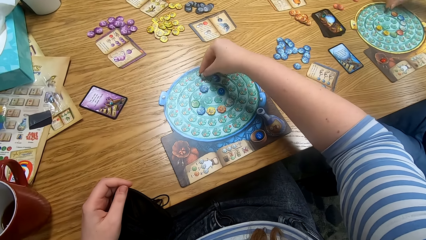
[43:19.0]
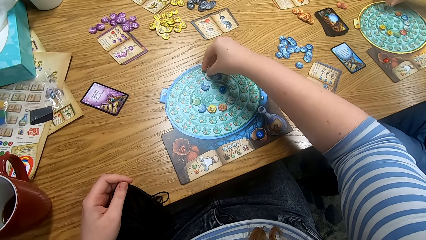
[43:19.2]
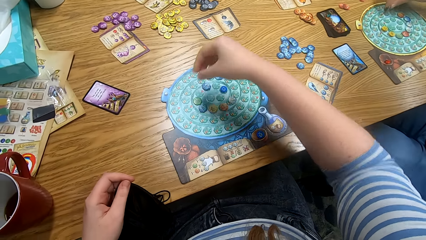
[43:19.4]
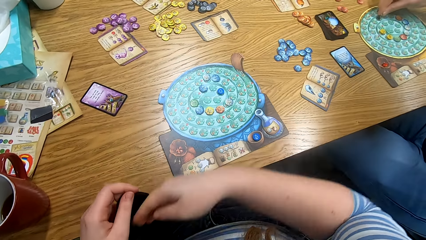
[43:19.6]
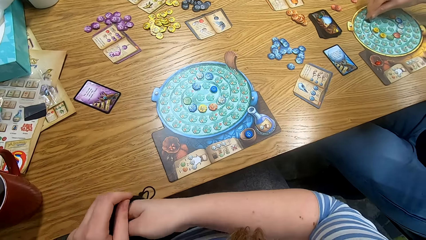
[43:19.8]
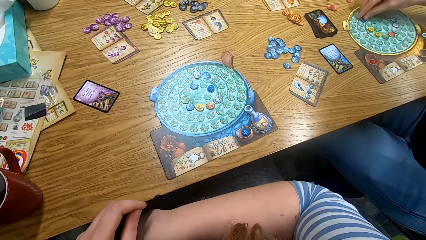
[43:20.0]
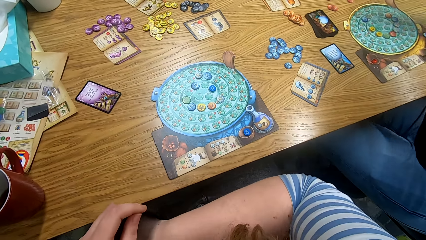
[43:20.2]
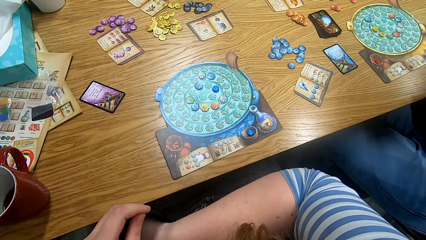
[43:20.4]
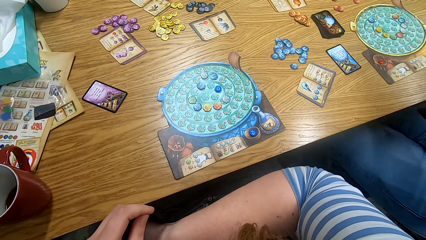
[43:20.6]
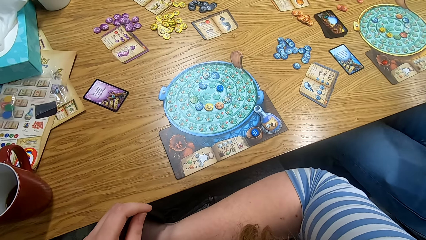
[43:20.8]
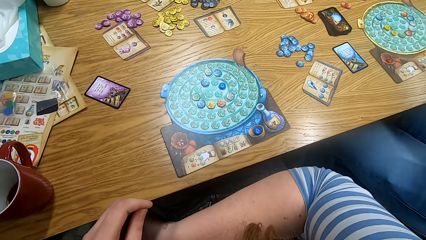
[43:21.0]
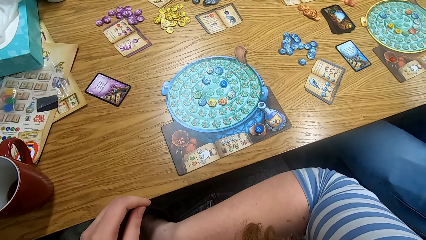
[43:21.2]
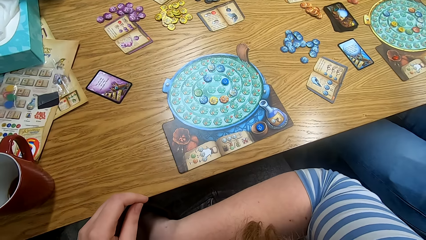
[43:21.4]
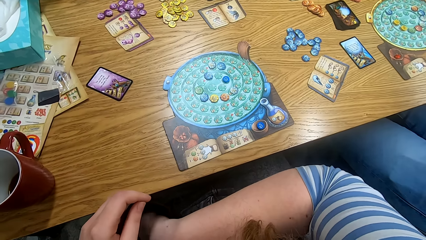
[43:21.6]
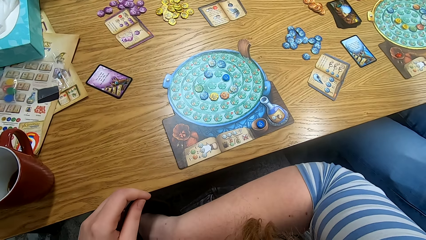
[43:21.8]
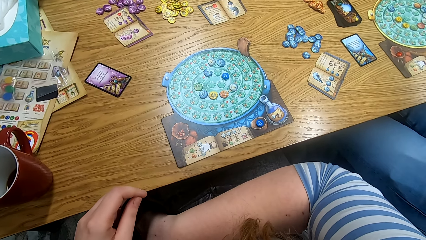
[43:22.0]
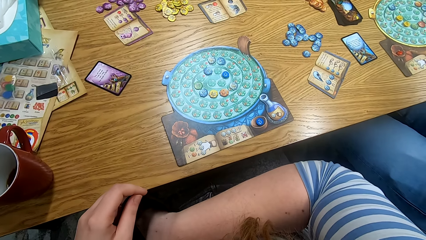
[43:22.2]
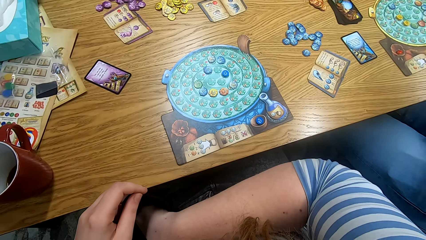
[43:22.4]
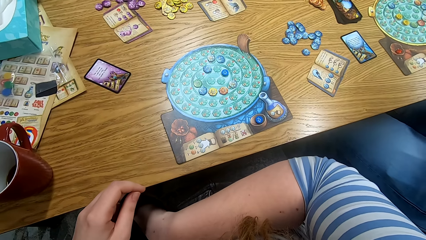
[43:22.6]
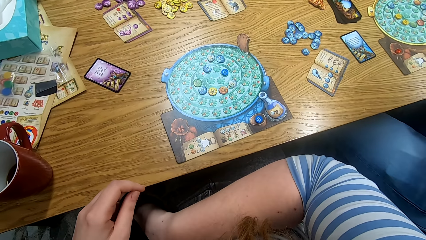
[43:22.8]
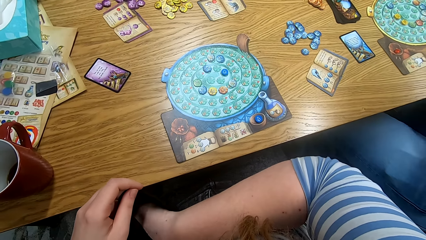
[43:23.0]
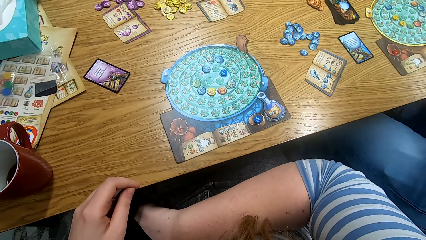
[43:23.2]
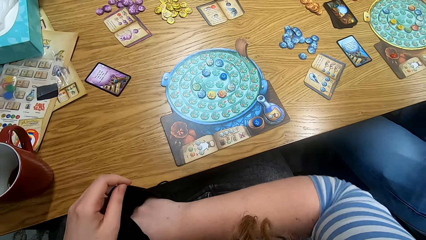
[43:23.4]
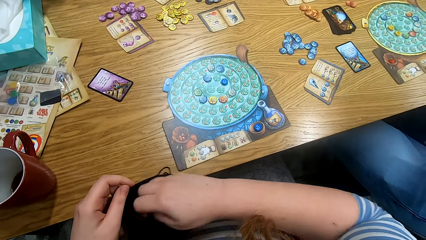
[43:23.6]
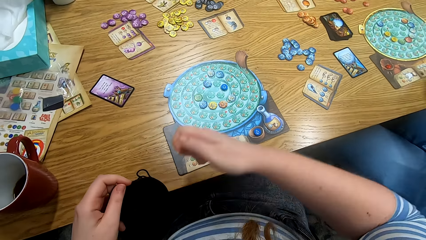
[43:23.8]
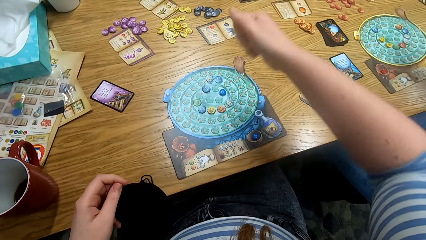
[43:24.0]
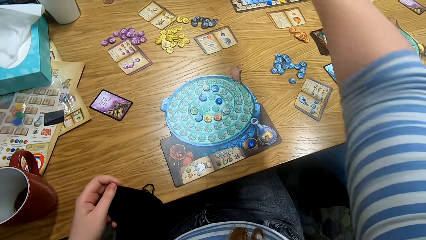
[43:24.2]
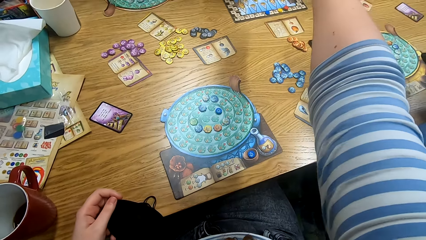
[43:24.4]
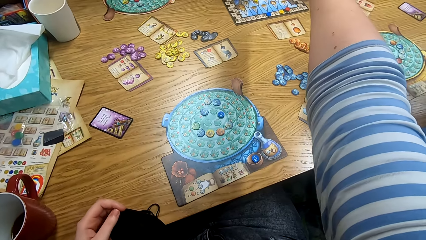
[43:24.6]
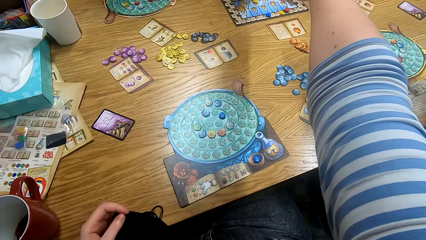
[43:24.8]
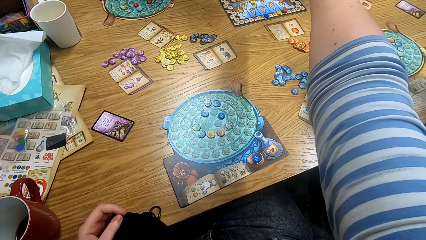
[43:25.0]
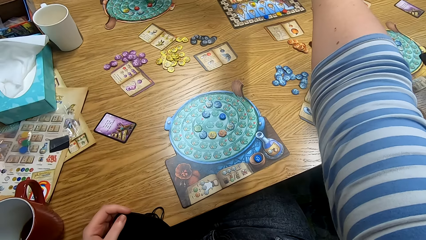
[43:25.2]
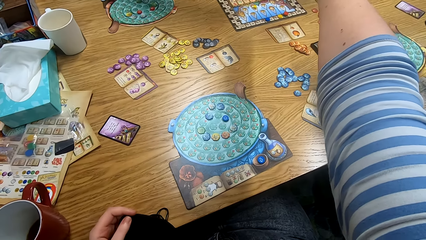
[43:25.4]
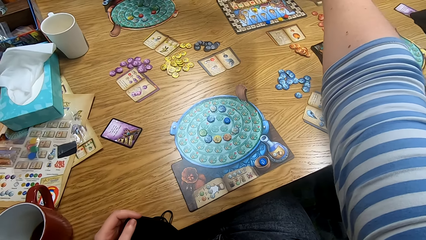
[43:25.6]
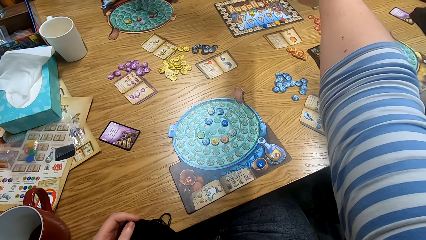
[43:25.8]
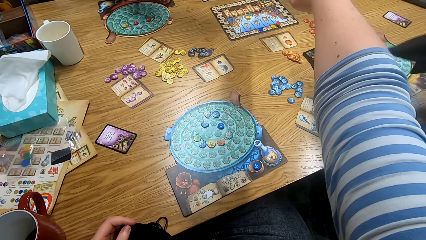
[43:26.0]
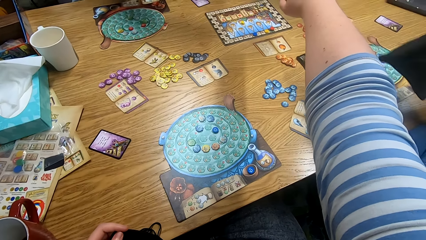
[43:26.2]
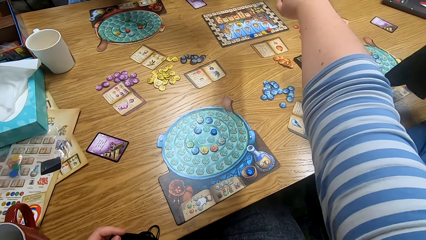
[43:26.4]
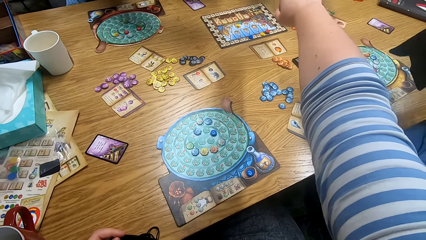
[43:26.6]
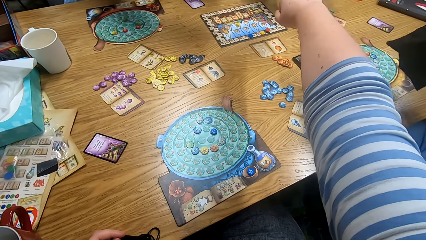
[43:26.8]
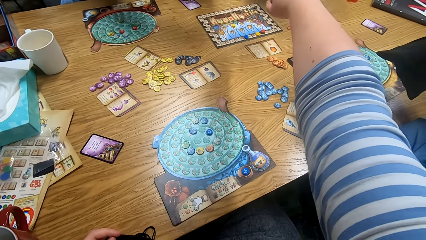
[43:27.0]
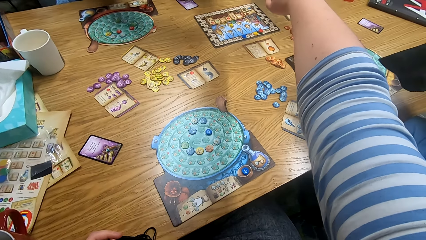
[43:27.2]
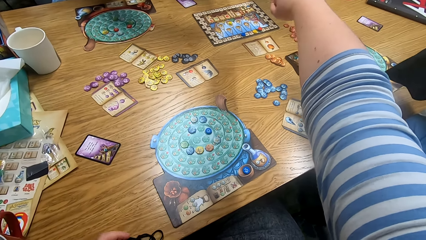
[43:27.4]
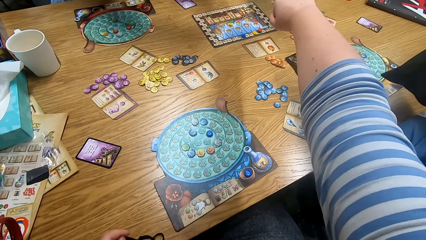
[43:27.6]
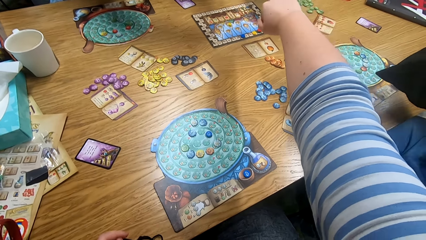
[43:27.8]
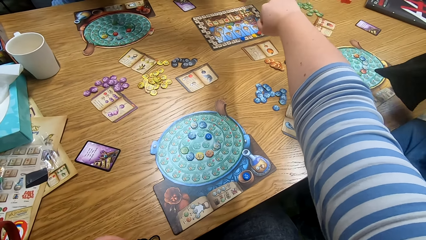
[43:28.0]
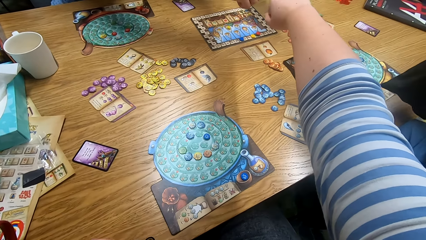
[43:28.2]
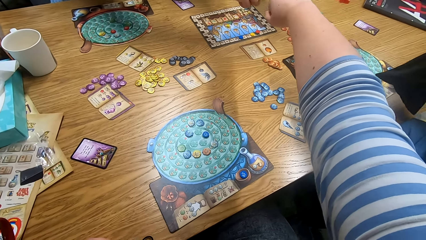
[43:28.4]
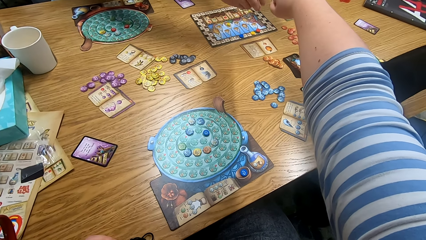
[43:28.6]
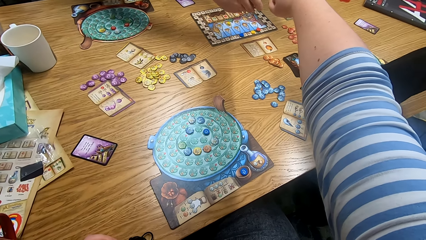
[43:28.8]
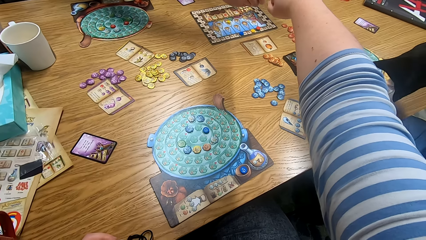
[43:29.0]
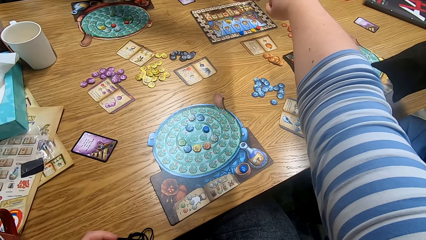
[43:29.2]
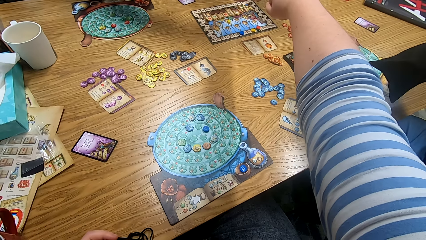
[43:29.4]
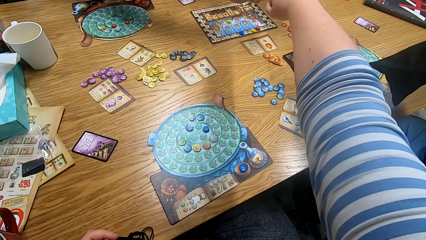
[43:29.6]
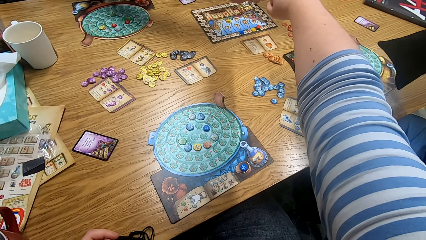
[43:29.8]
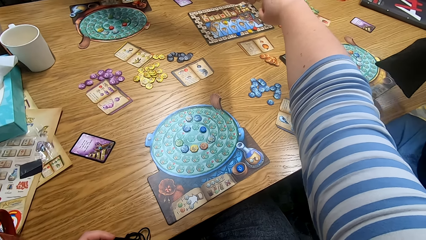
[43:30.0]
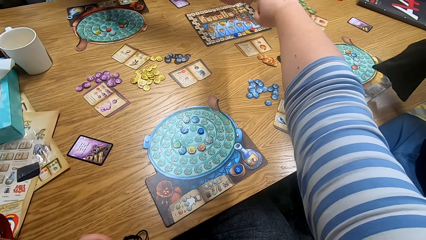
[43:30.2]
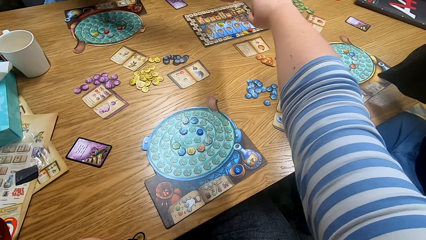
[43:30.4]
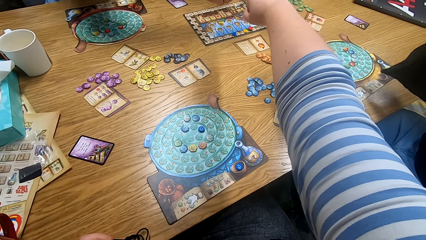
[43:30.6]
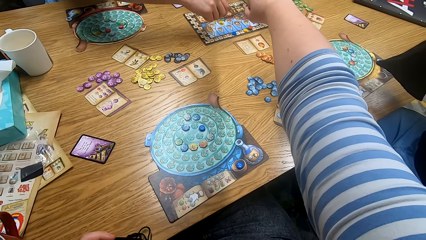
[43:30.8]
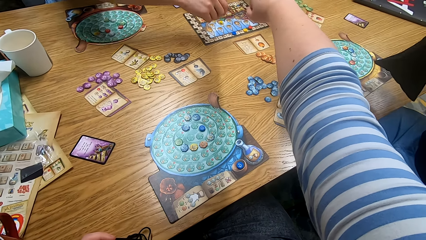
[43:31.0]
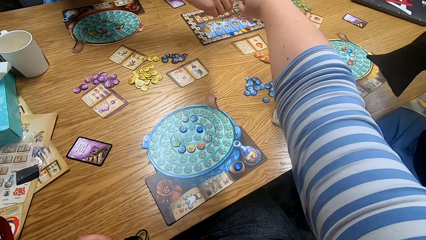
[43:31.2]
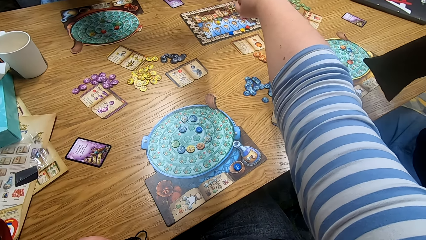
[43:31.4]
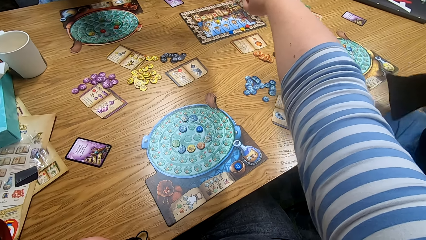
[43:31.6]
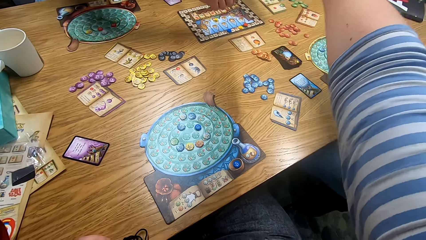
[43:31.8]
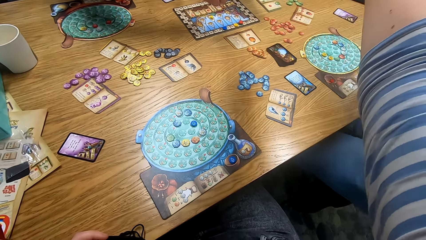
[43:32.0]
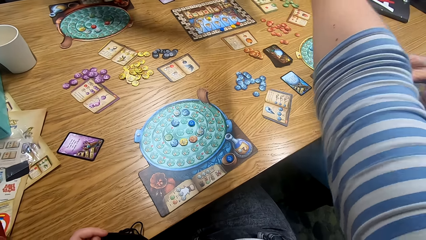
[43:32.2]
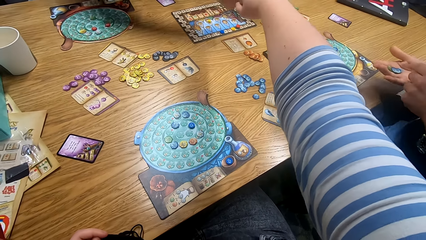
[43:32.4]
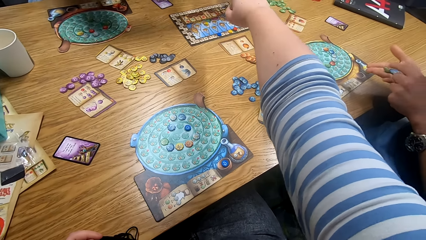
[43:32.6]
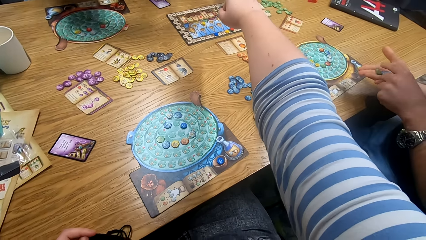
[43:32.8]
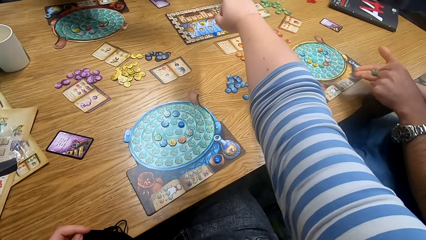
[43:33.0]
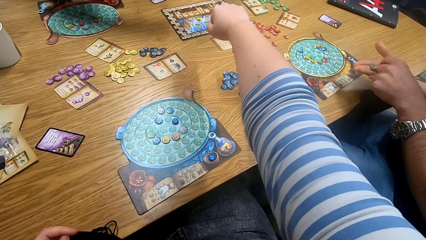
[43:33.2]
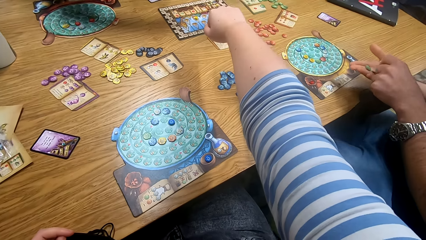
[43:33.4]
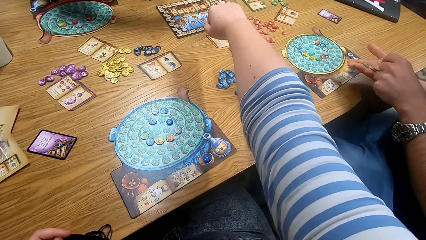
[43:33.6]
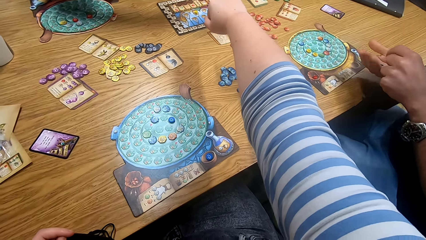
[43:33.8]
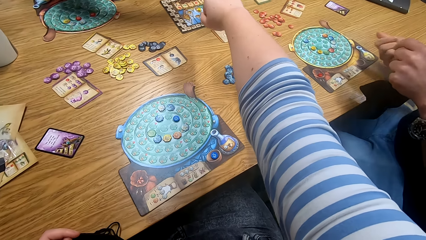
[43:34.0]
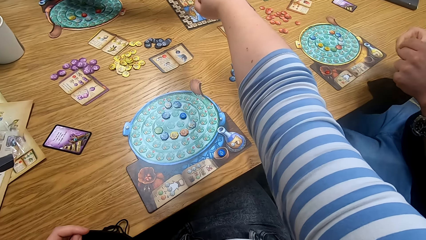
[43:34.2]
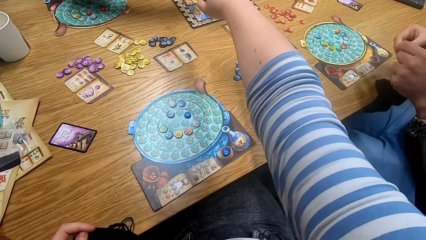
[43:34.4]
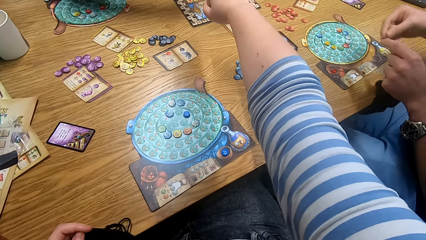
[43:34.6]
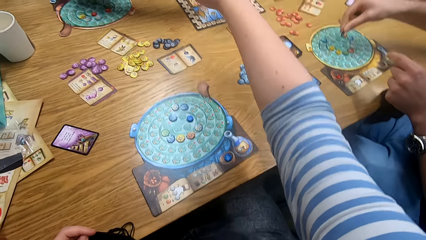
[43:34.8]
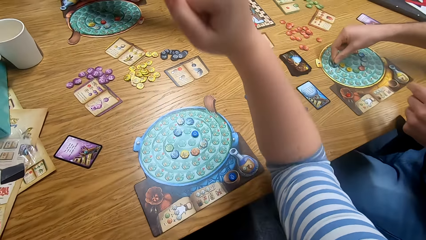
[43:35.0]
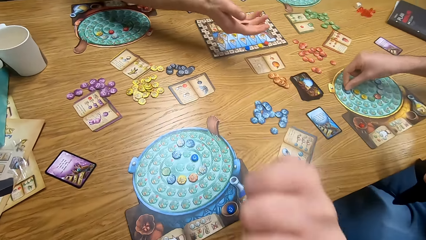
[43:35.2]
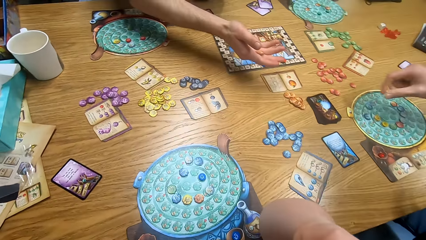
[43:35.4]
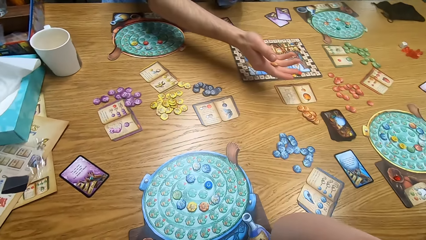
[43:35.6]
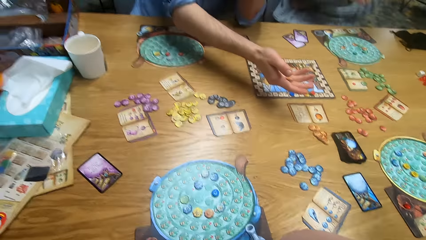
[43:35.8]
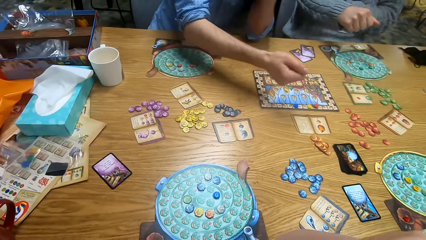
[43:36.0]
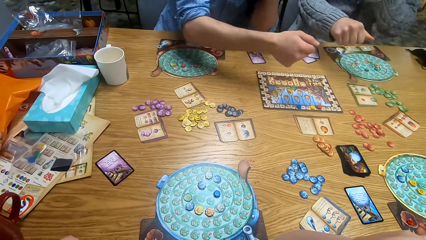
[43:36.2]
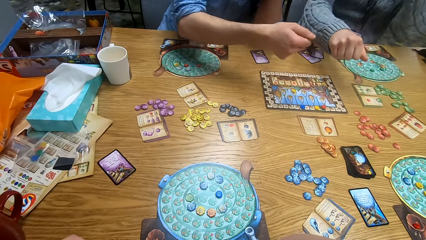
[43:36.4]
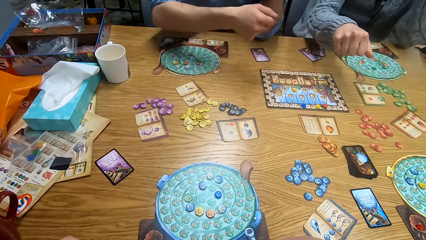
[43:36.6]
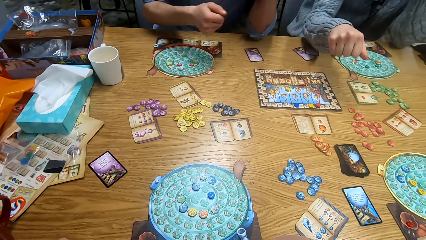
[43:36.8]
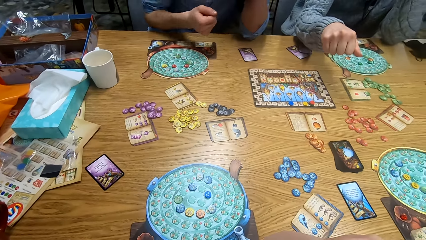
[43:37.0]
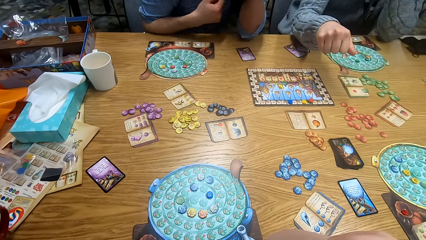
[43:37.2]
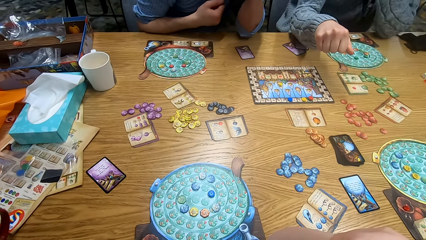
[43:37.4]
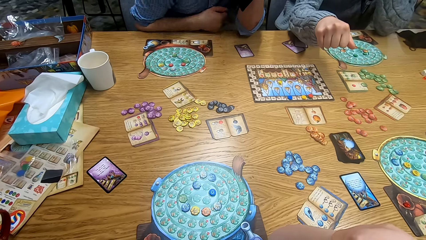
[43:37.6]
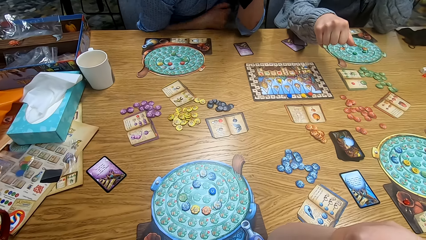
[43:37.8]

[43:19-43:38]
The camera wearer places the token on the board. A man plays something. The man places the token on the board. The camera wearer puts the right hand in the bag. He straightens his right hand in the middle of the table. The man shakes the bag with tokens. Another man straightens his hand in the middle of the table. The camera wearer straightens his hand in the middle of the table. The first man picks the token from his hand and arranges something on the hand. The camera wearer folds the right hand. The first man places the token on the board and plays something. The second man shows the token in his hand. A third man folds the fist. The second man folds the fist. The third man straightens his hand in the middle of the table.
